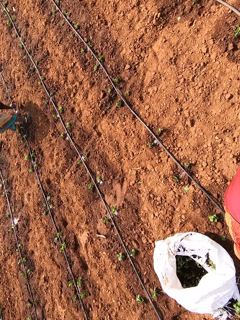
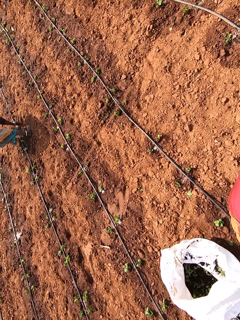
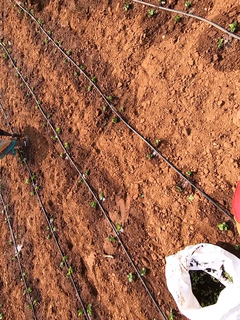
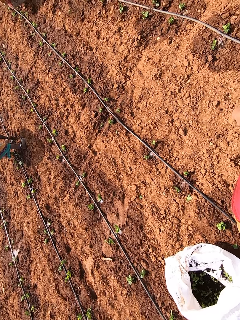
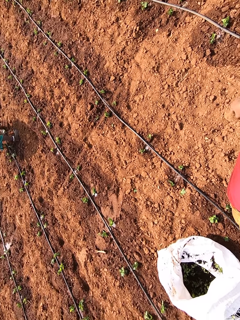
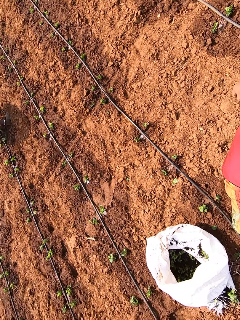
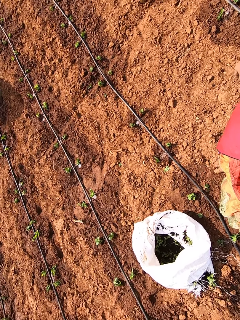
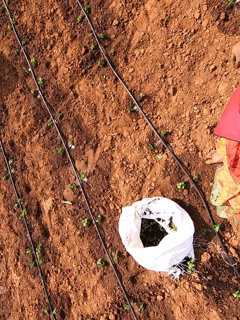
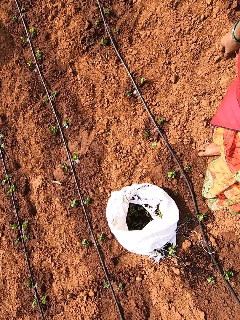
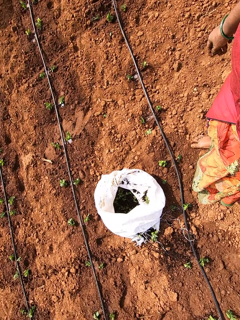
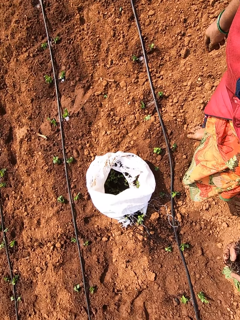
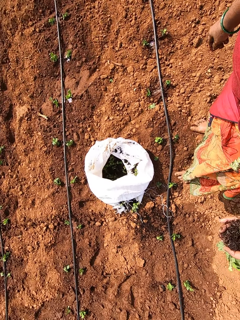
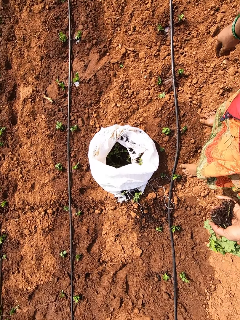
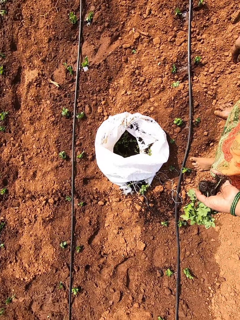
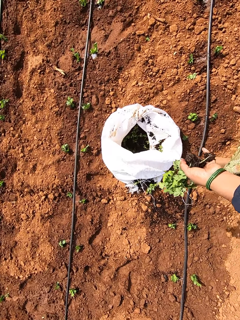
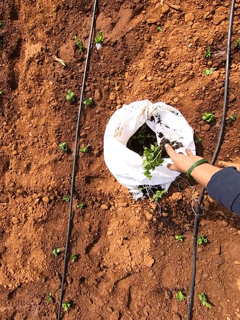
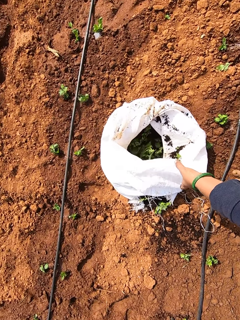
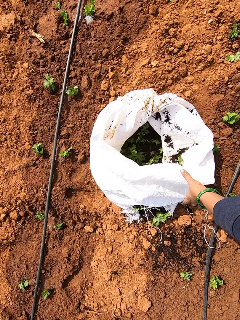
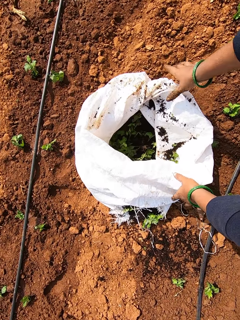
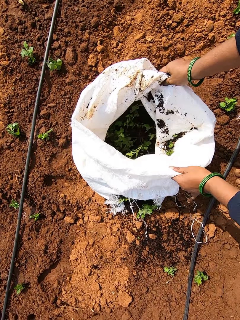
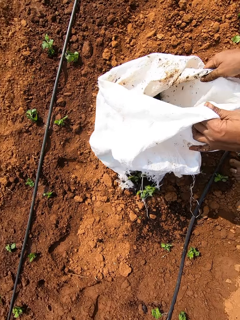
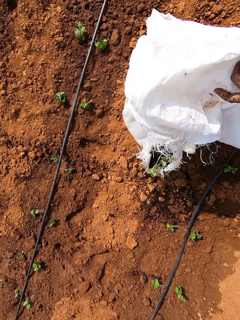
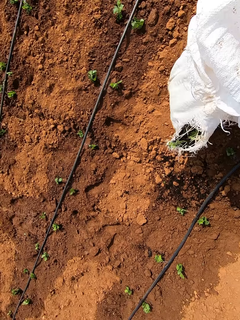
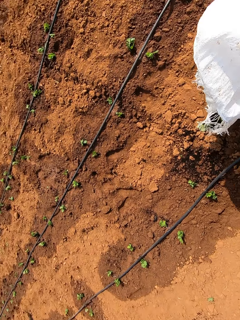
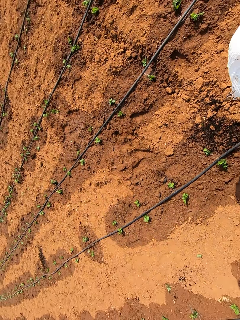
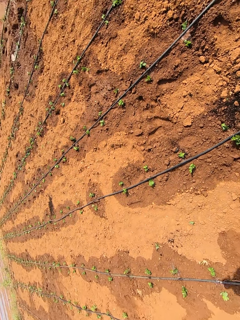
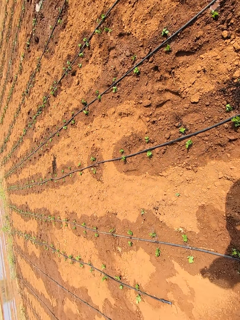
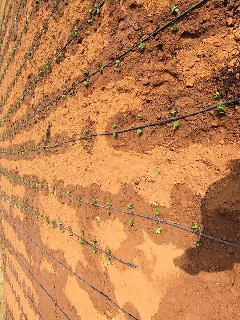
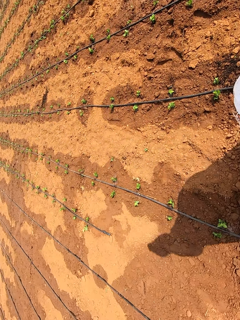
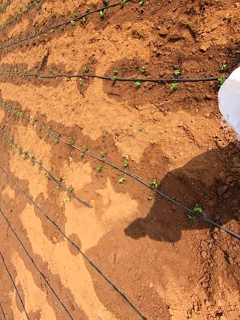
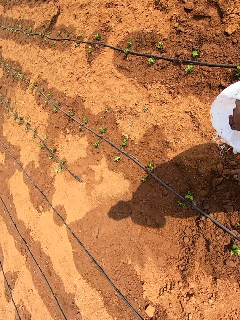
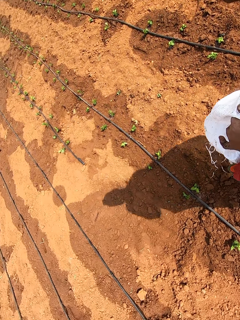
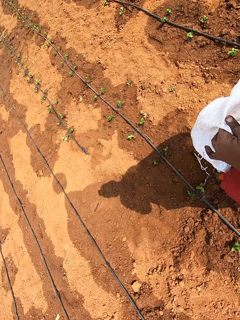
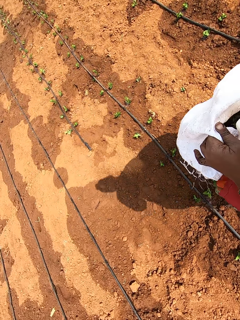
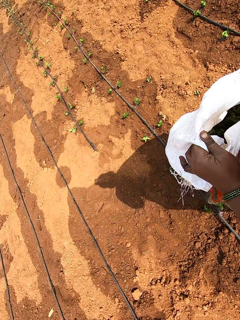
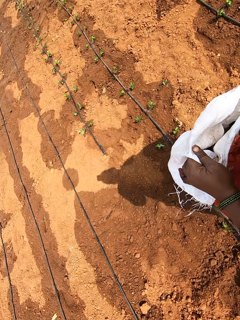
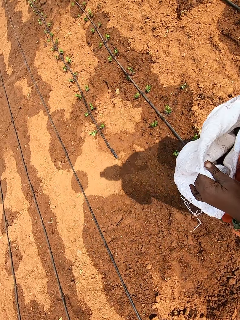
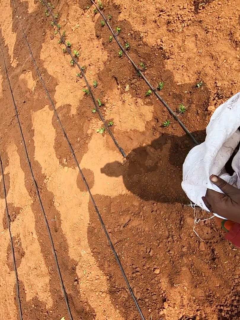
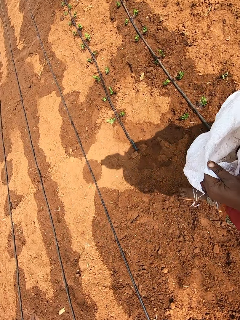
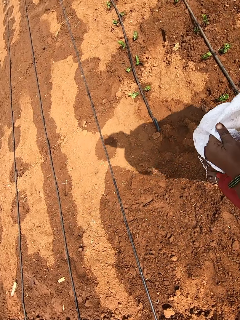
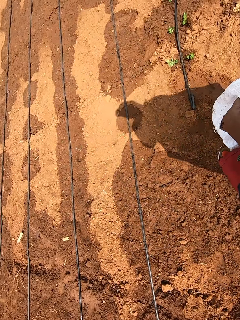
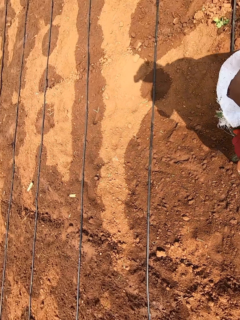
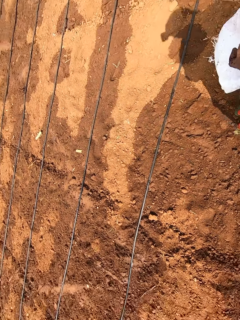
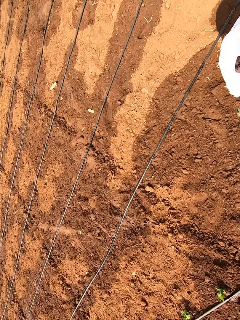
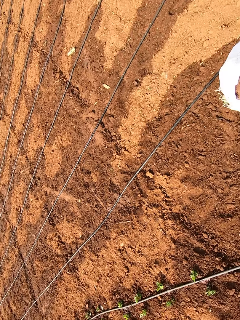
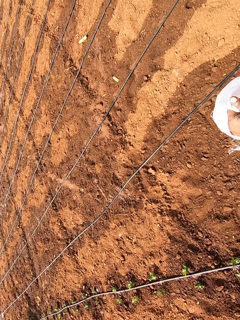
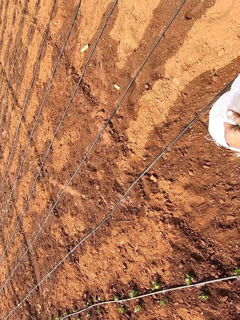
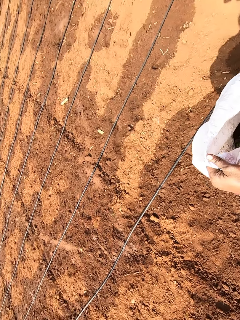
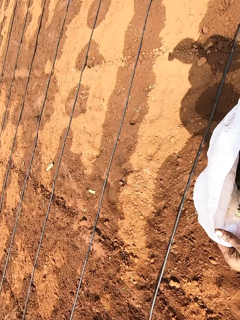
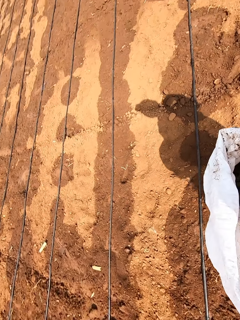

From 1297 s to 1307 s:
The camera wearer drops the collard greens in her left hand in the sack. She picks up the sack on the ground with both hands. She walks.

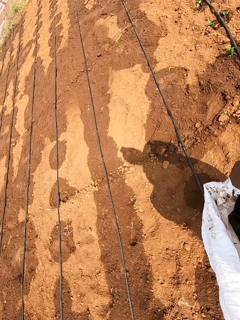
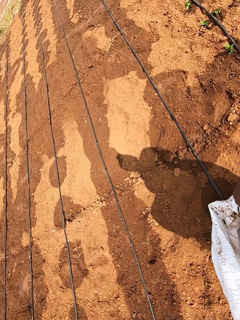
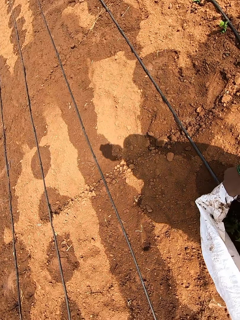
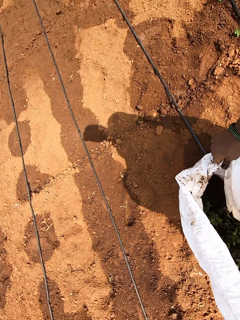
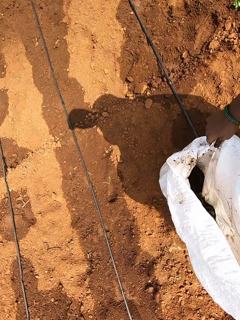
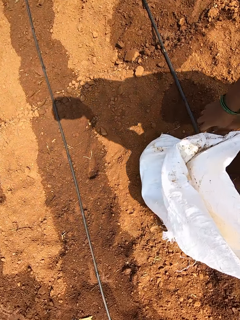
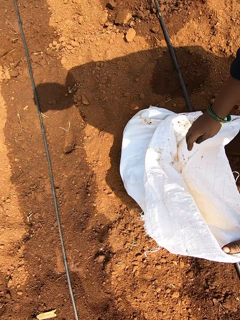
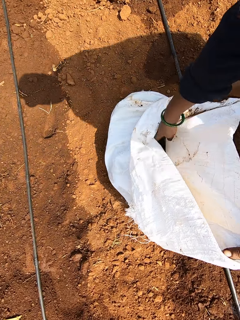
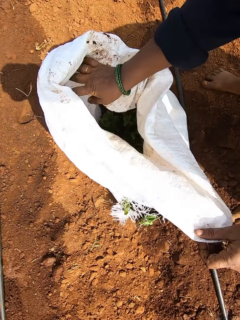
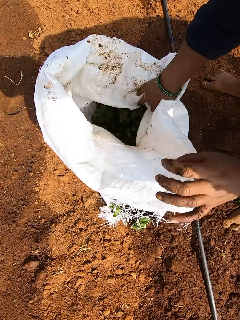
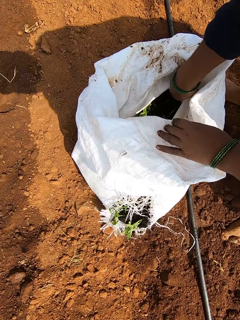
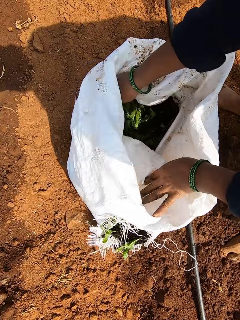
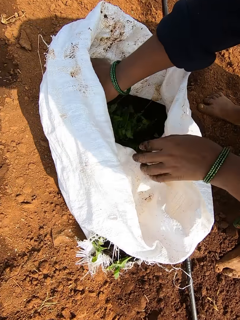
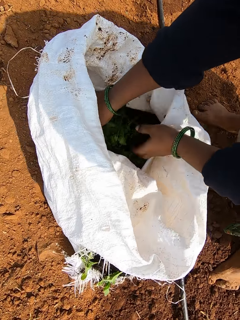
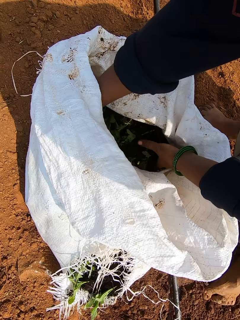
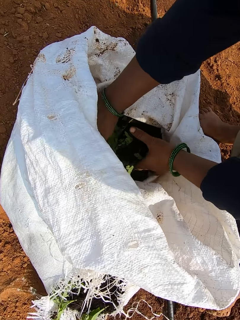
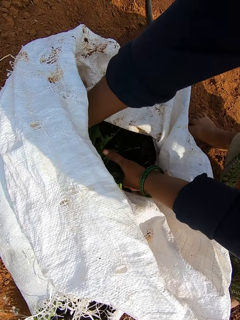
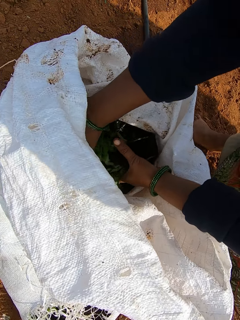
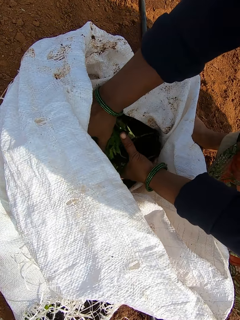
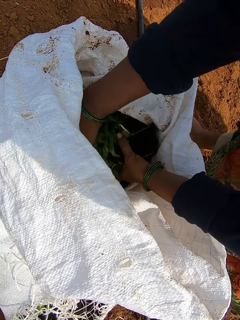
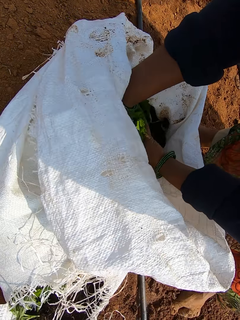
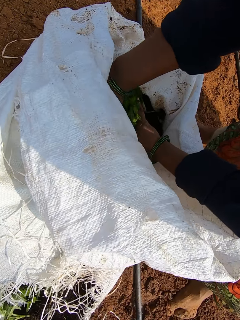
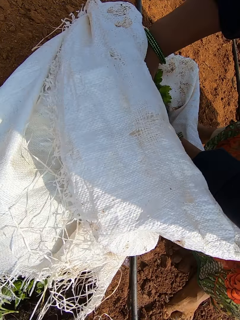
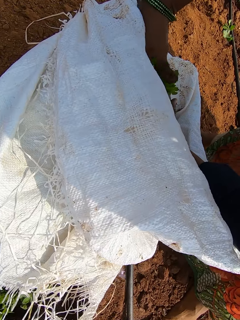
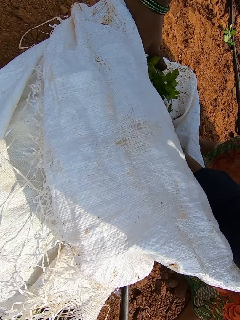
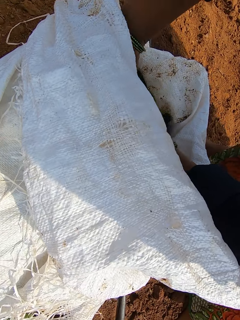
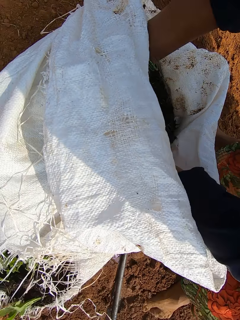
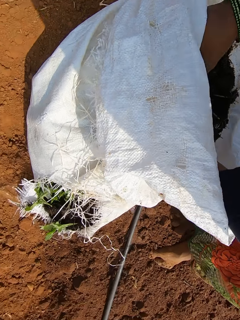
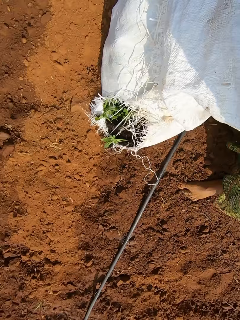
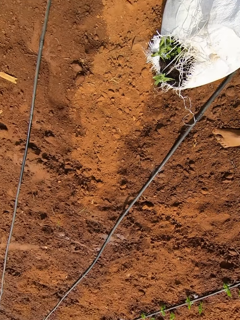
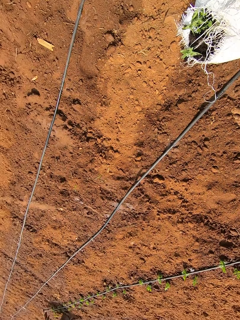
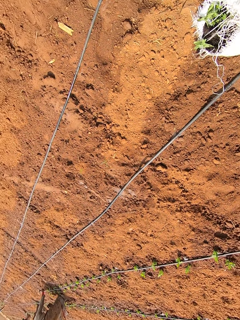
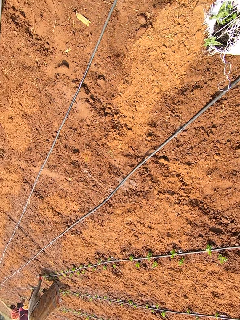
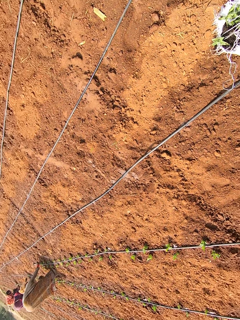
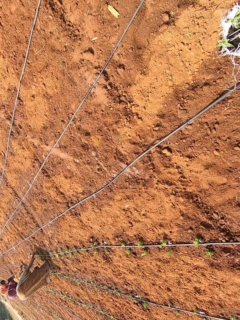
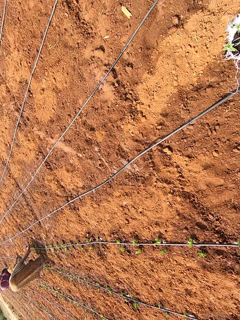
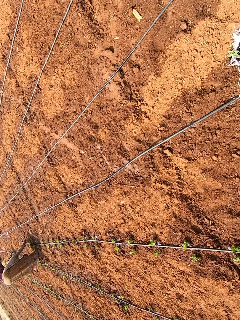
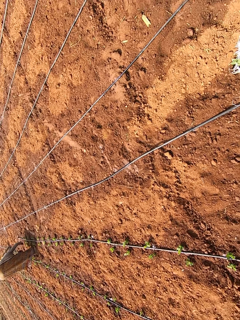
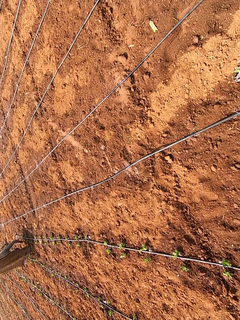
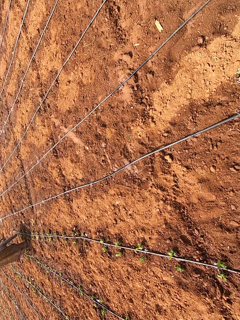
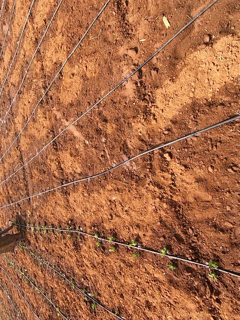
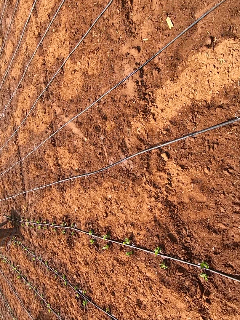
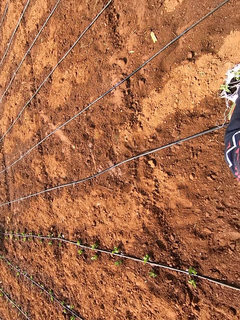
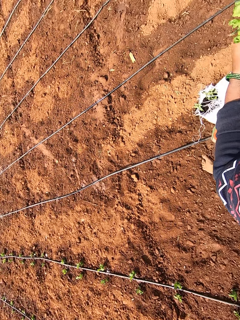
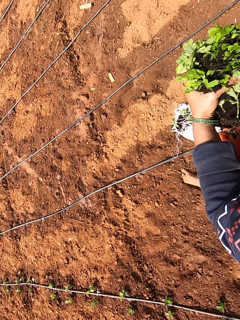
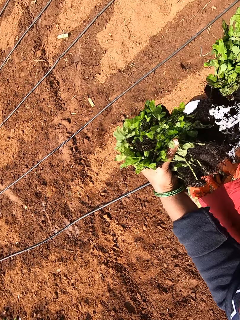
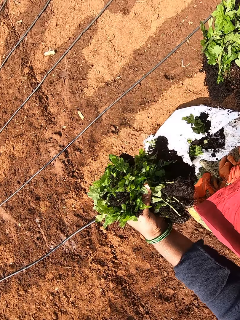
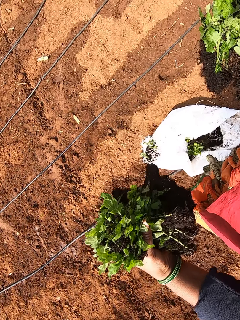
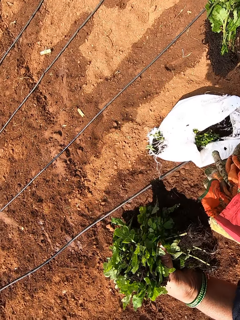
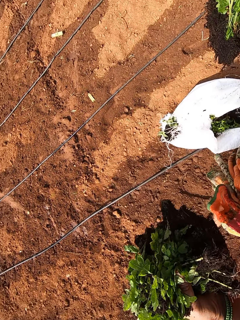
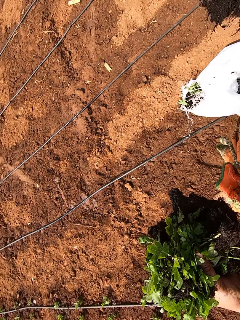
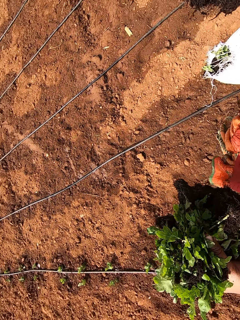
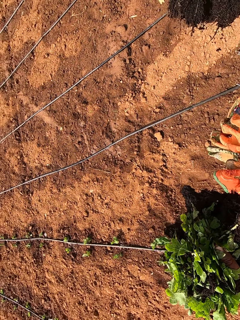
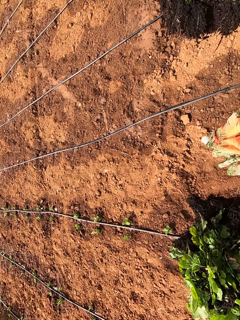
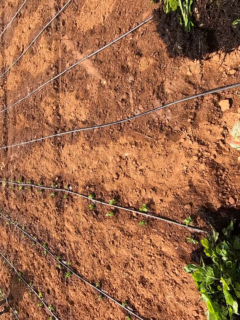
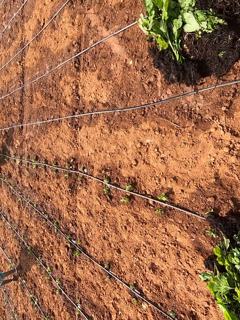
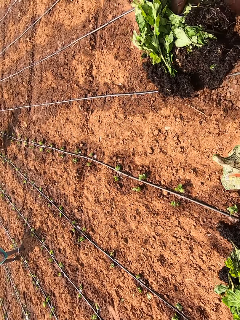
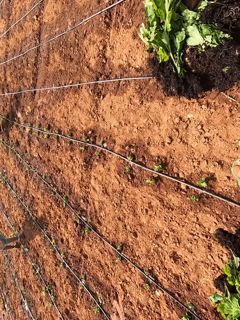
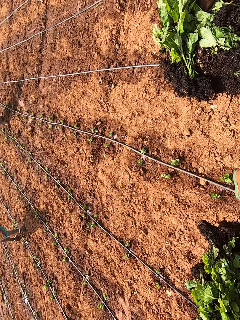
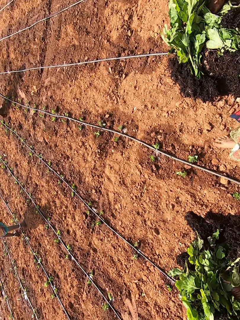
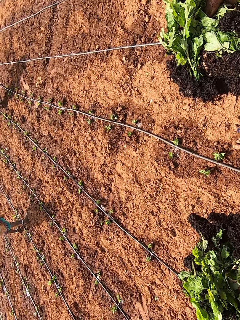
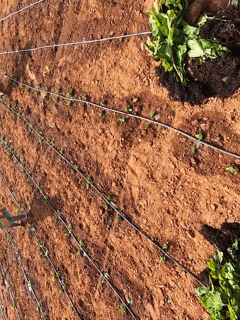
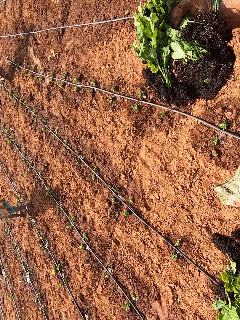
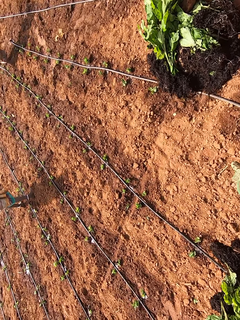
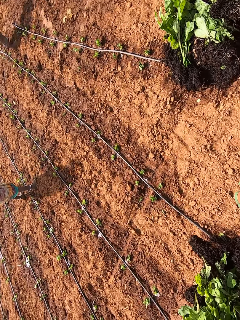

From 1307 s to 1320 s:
The camera wearer drops the sack in her hands on the ground. She adjusts the sack. She takes collard greens from the sack with both hands. She walks.
